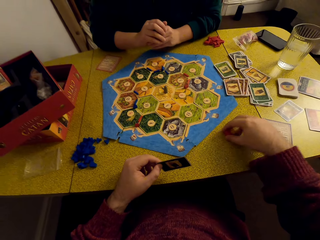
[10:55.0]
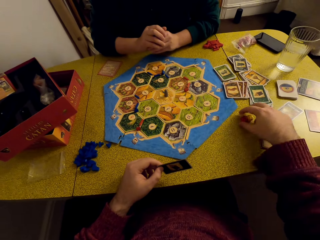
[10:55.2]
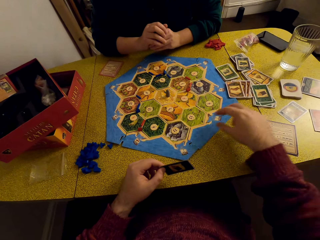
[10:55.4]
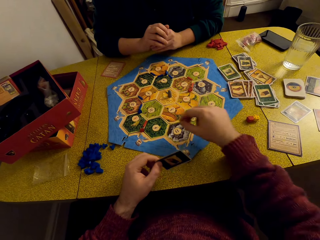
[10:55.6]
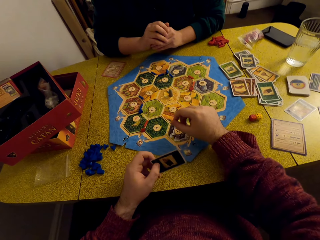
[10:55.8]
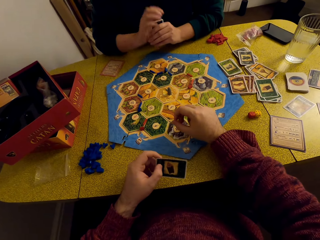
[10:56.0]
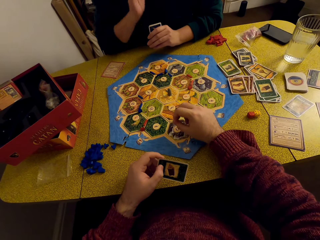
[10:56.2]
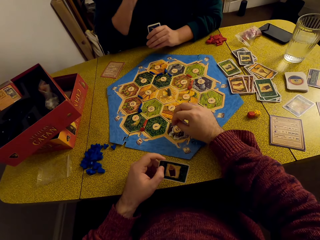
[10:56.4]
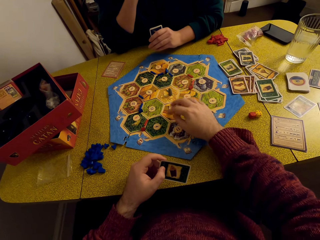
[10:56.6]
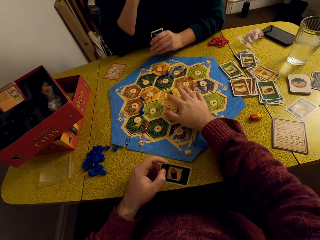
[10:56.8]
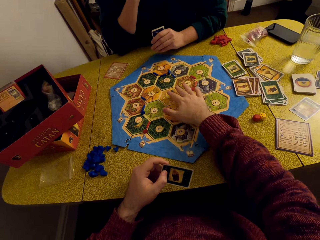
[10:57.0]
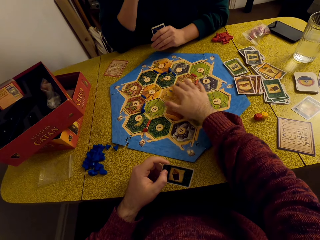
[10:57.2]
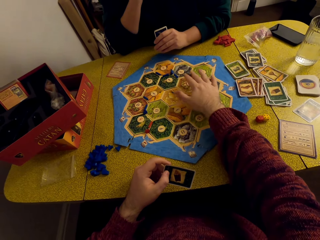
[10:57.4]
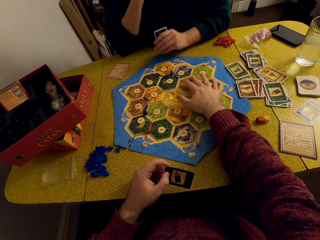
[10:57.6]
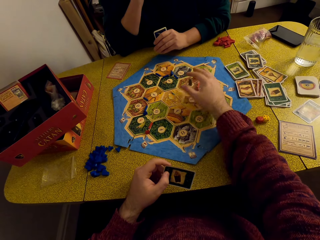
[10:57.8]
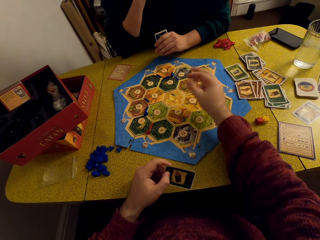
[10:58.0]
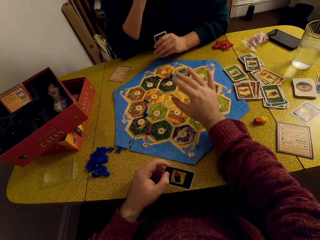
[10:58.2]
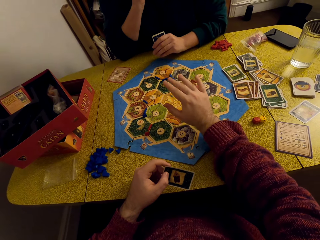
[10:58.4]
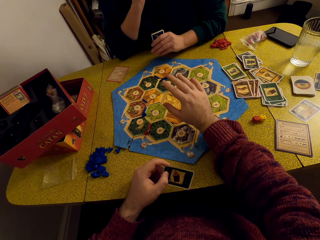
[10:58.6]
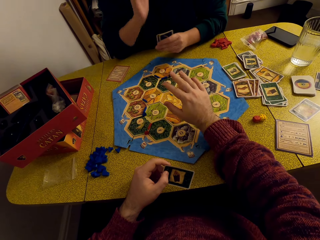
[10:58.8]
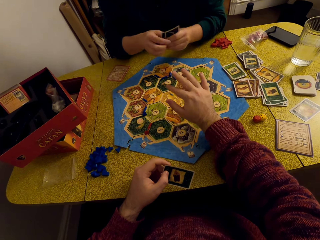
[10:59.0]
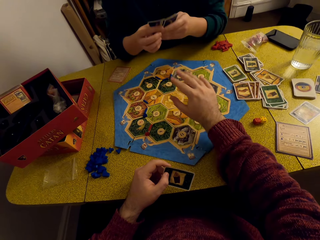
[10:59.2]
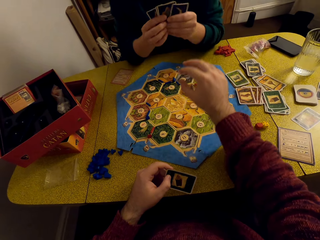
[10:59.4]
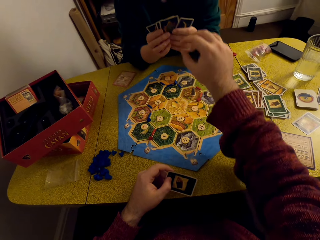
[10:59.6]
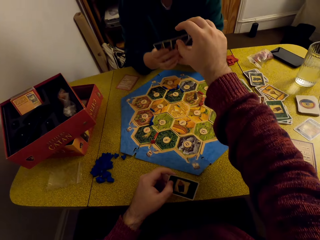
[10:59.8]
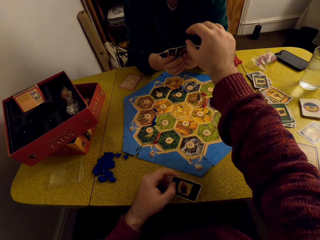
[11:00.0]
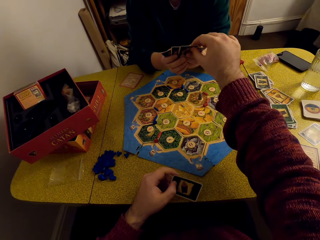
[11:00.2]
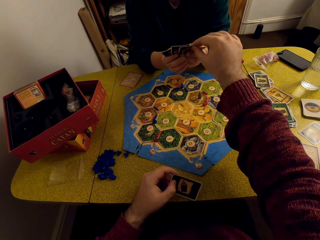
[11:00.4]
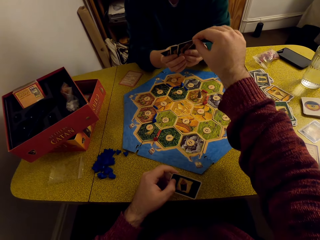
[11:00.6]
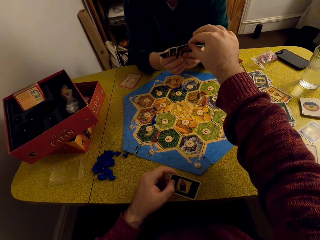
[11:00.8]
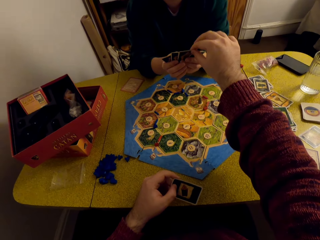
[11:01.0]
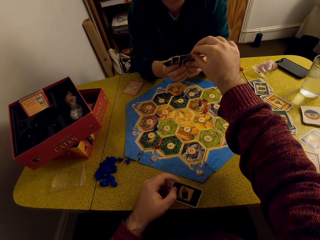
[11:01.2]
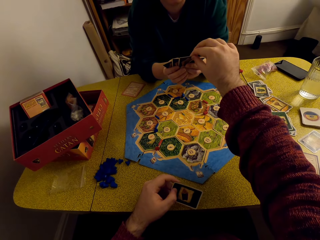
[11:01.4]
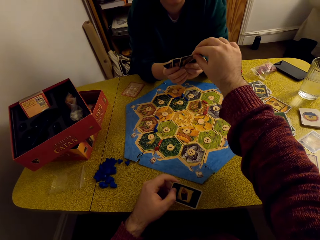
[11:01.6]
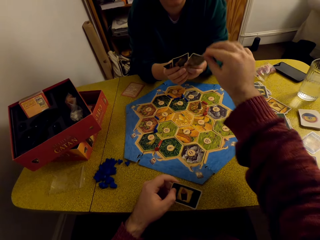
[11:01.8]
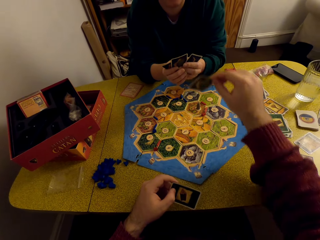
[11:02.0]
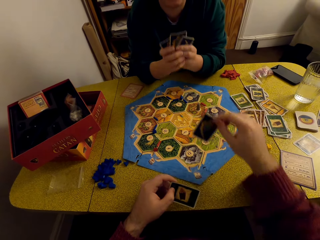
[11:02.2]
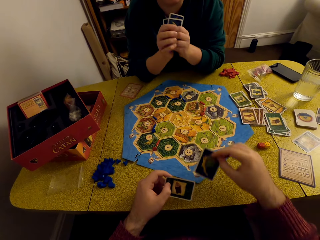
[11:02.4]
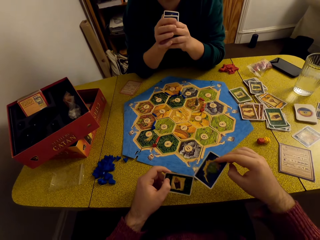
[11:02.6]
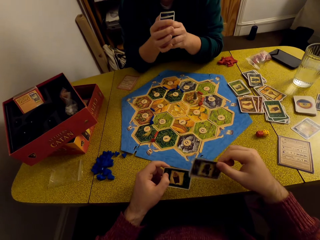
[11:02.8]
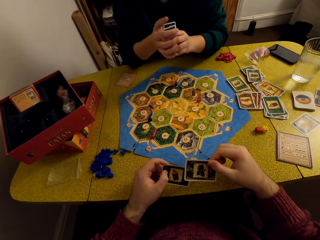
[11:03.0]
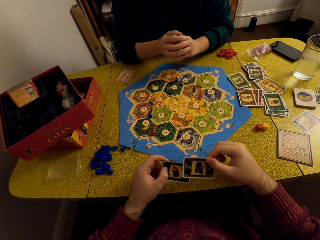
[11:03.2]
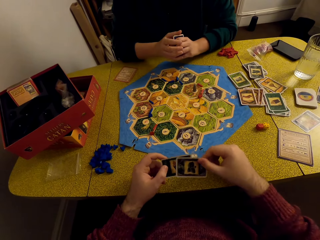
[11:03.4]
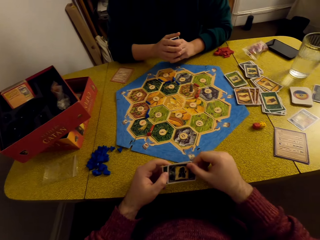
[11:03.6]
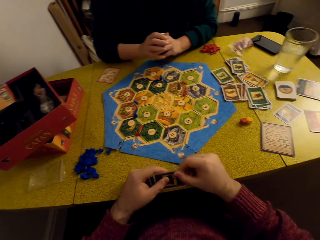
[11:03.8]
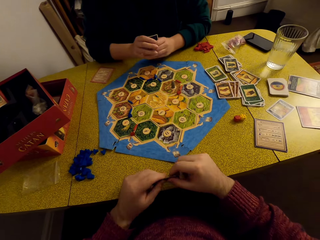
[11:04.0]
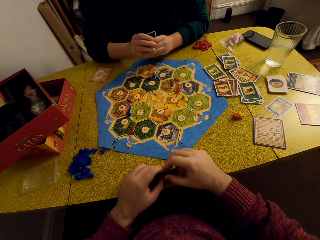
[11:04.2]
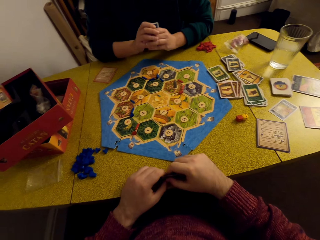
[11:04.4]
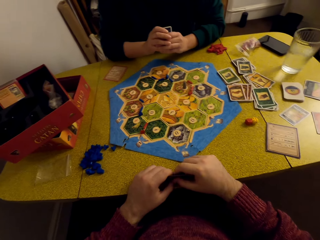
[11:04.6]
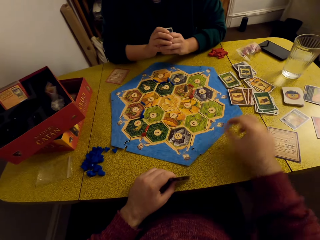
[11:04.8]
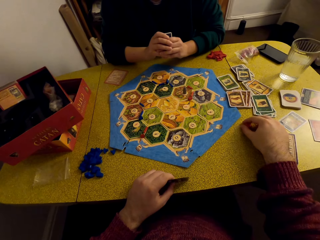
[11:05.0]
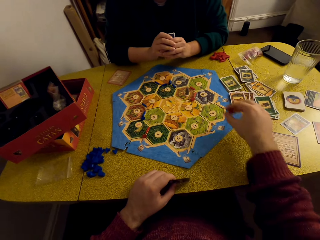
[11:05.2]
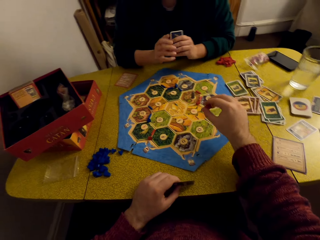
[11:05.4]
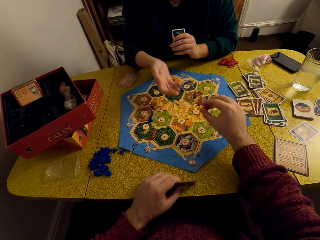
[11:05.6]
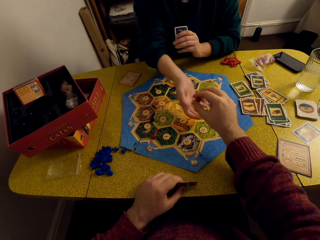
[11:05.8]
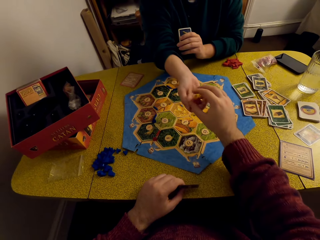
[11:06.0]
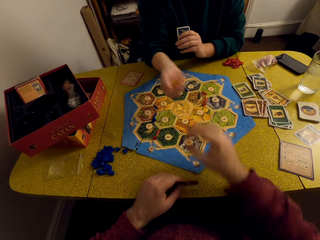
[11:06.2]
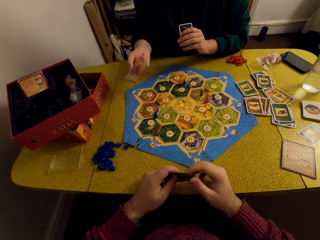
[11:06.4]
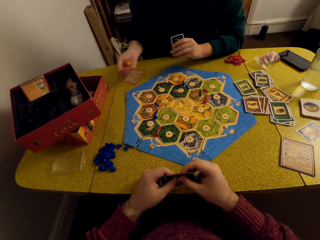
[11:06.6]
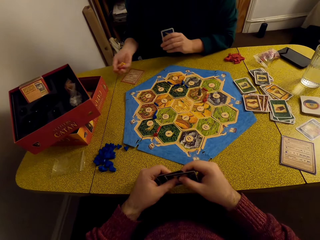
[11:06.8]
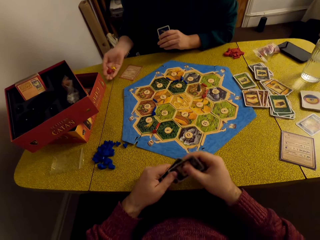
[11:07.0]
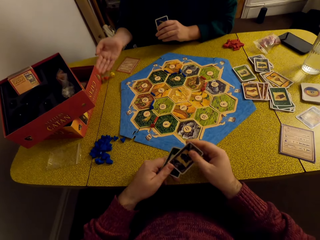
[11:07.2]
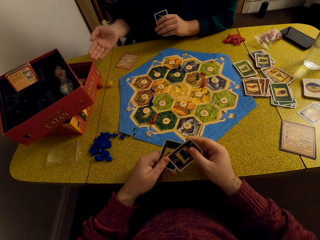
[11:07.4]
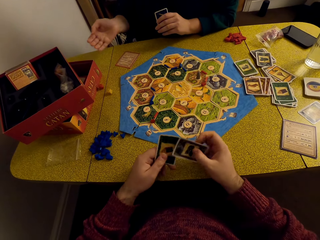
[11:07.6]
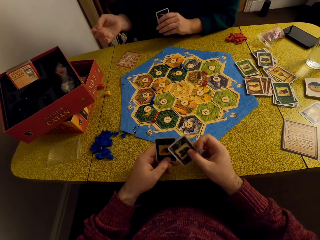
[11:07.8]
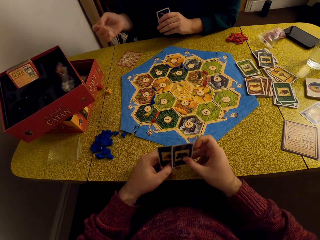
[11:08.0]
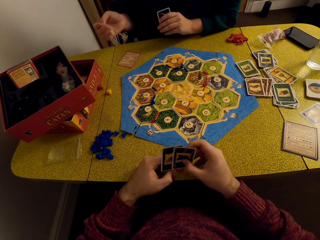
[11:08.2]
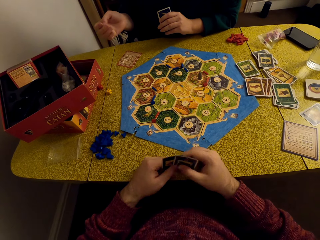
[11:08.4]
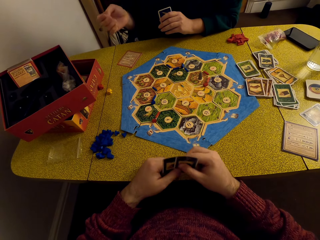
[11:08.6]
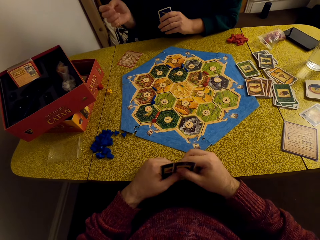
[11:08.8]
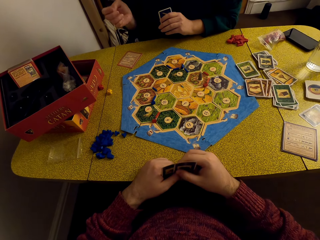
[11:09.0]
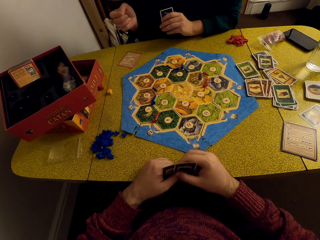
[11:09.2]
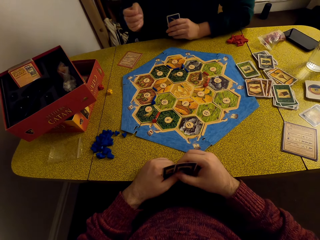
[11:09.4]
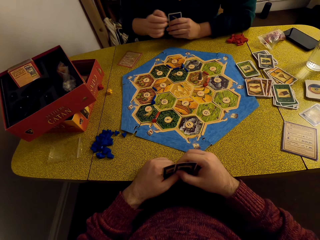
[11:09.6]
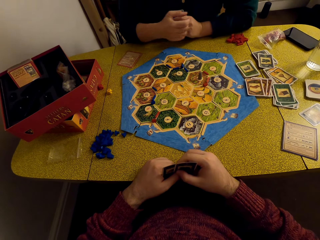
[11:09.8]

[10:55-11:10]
The camera wearer moves the dice towards the cards. He stares at the game board. He moves the piece towards a woman. He stares at the game board. He pulls the woman's card. He places the card in his left hand. He picks up the dice. He hands the dice to the woman. The woman rolls the dice, drops the dice on the table, and talks to the camera wearer.

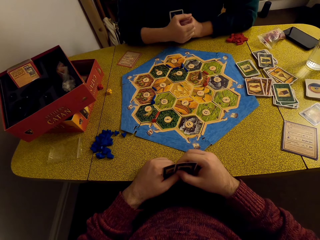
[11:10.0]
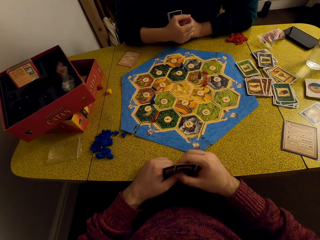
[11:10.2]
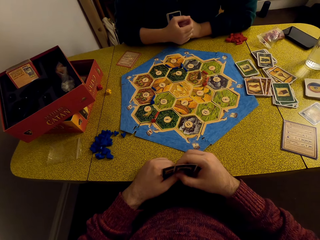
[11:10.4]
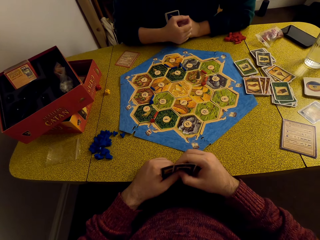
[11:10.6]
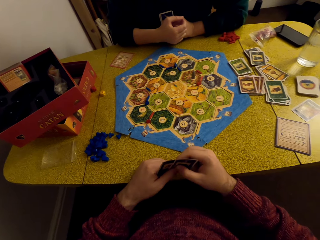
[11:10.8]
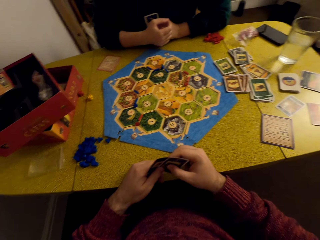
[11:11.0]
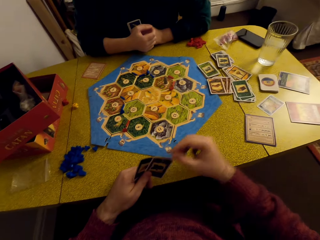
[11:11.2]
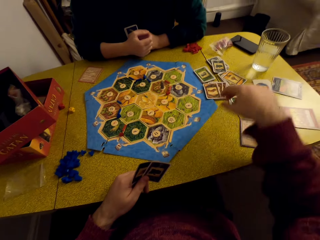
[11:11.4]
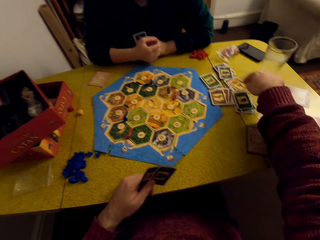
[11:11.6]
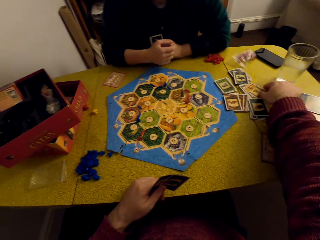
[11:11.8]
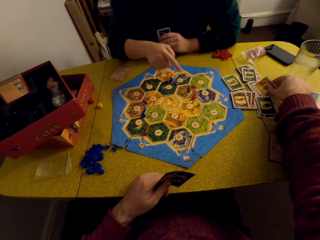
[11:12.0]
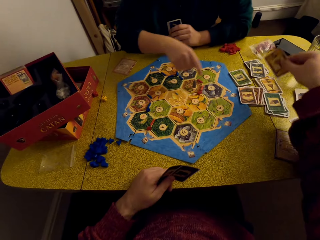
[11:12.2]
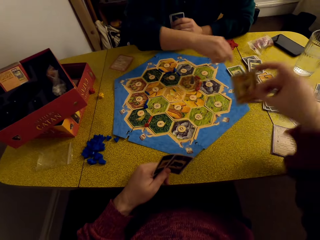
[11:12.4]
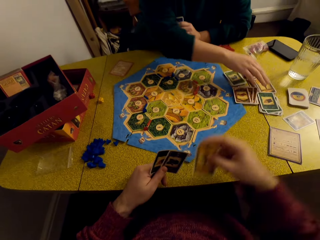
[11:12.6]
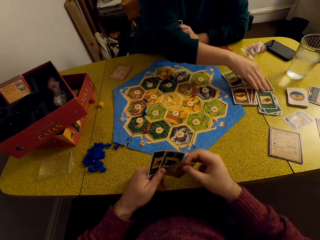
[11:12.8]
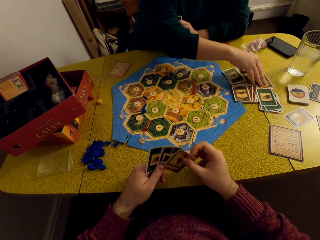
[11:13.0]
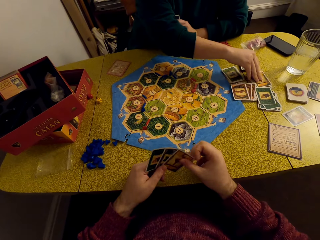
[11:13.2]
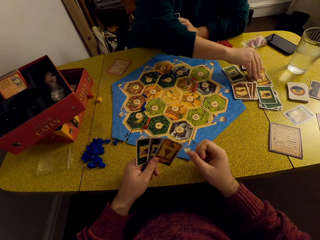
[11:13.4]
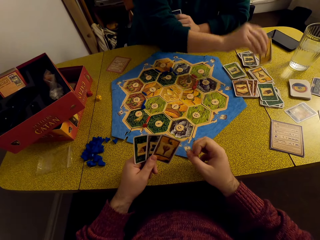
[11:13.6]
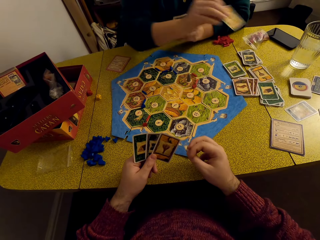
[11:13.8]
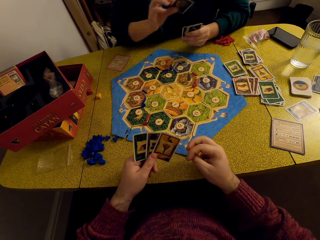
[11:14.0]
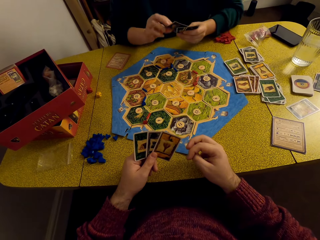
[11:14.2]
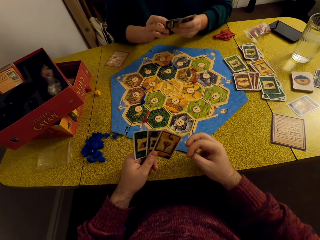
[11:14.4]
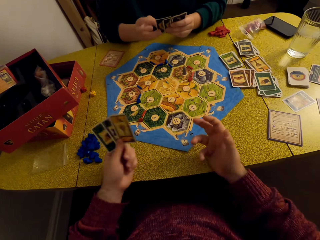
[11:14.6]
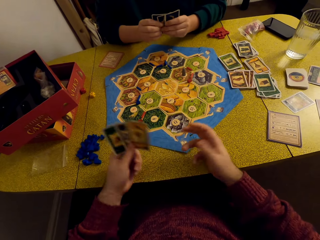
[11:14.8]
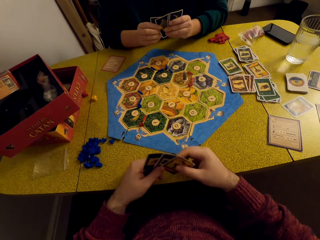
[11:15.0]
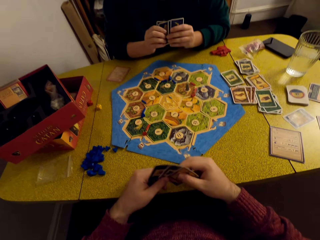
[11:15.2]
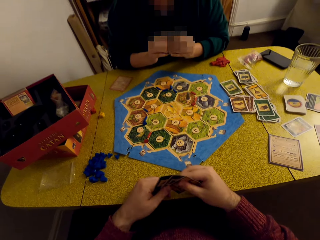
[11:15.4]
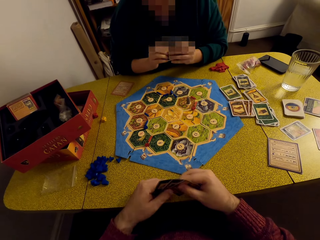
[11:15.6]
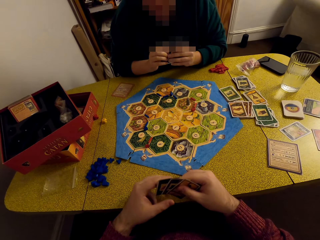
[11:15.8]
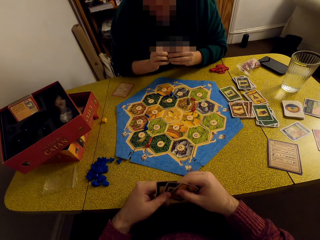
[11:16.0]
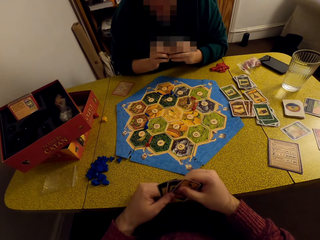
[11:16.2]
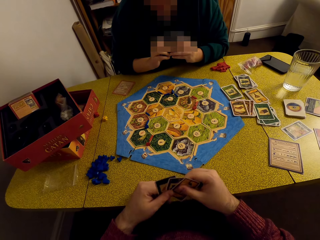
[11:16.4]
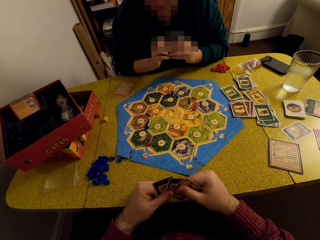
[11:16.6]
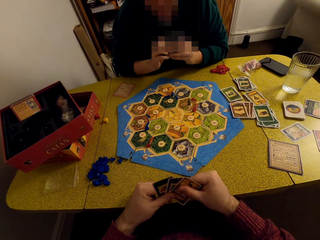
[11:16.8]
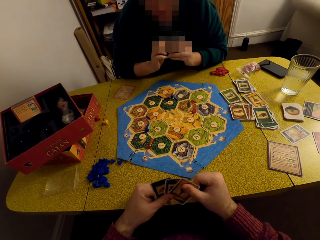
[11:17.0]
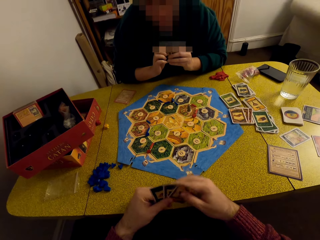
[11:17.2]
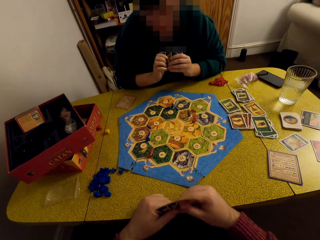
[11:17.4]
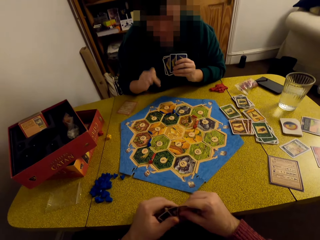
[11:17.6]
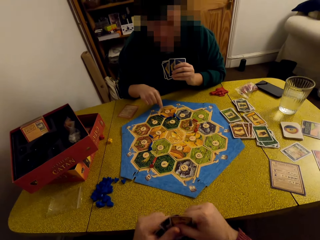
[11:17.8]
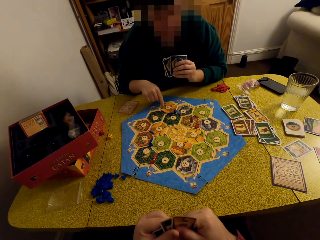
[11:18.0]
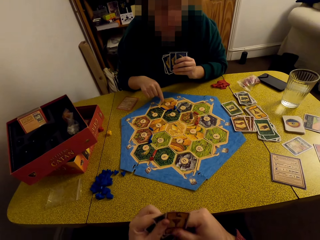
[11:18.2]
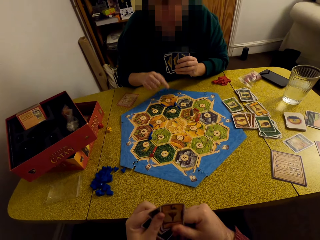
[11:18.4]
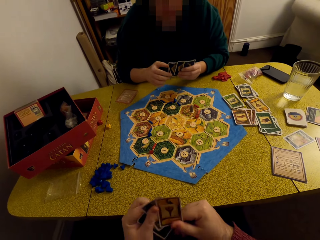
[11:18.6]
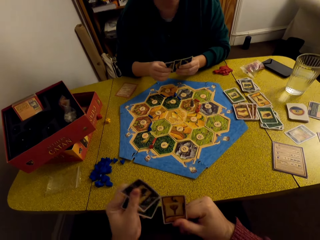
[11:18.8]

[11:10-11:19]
The camera wearer picks up a card. A woman talks to the camera wearer. The camera wearer places the card in his deck. The woman picks up a card and talks to the camera wearer.
